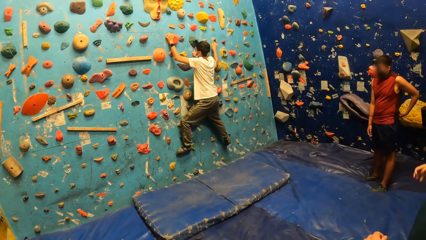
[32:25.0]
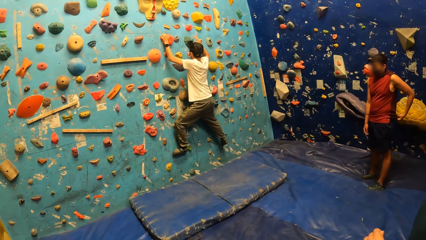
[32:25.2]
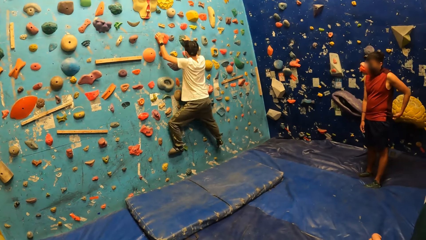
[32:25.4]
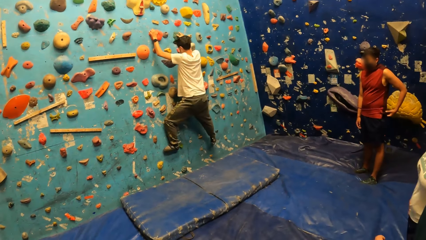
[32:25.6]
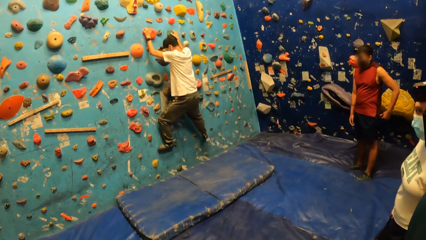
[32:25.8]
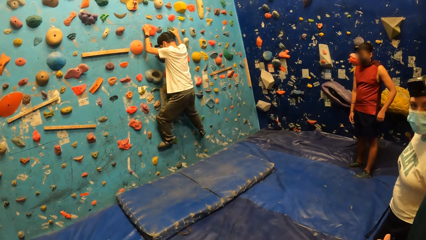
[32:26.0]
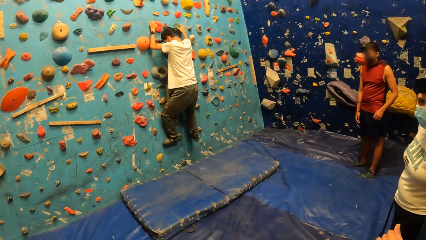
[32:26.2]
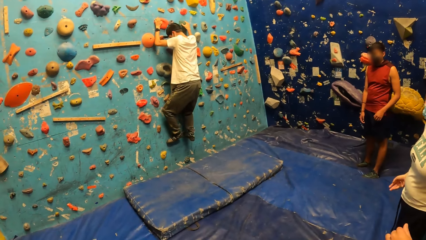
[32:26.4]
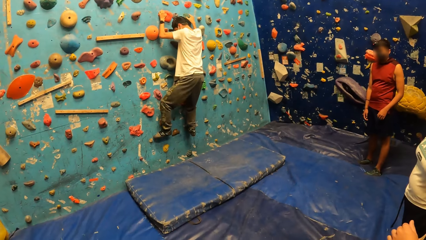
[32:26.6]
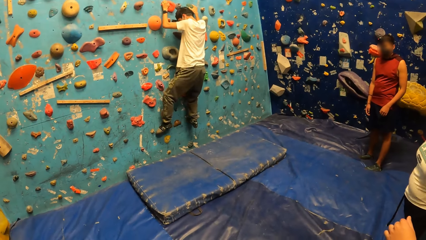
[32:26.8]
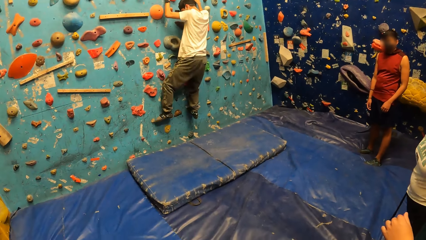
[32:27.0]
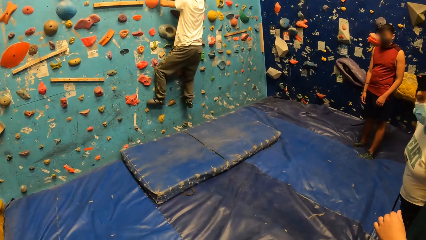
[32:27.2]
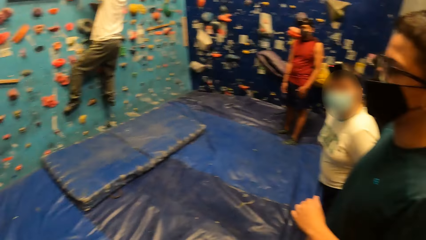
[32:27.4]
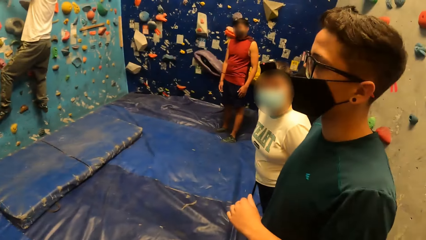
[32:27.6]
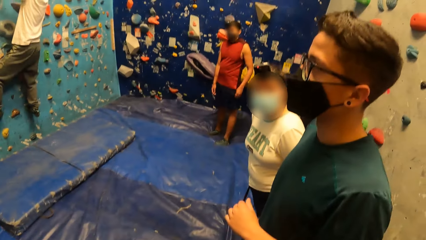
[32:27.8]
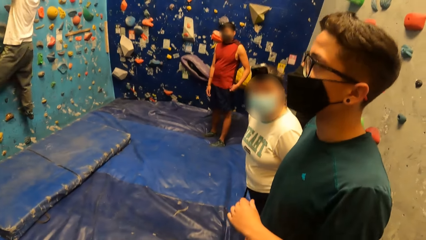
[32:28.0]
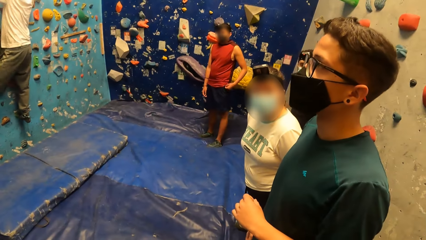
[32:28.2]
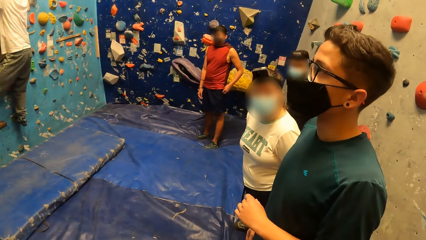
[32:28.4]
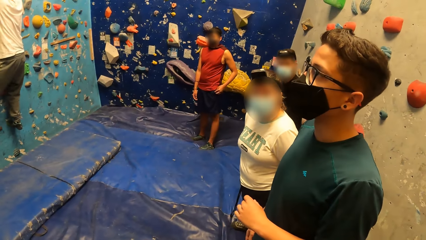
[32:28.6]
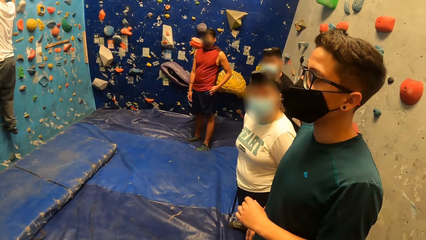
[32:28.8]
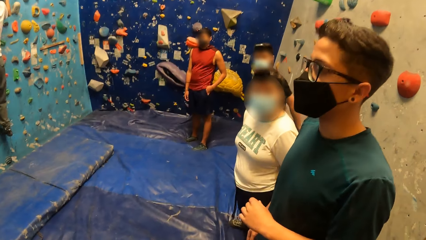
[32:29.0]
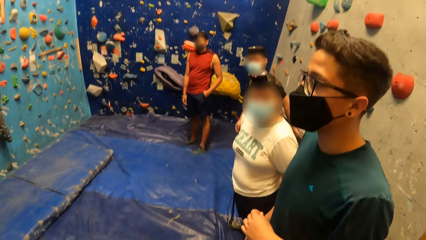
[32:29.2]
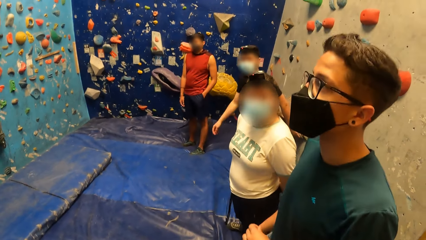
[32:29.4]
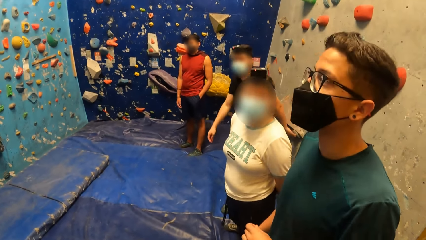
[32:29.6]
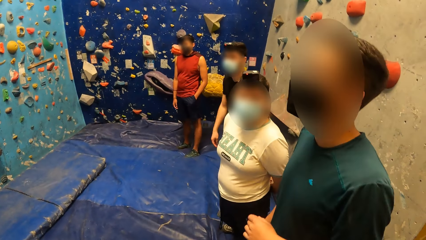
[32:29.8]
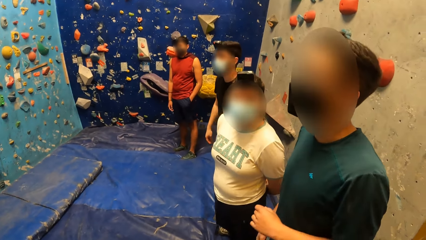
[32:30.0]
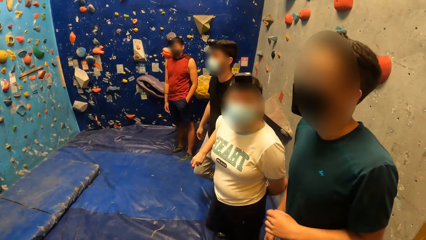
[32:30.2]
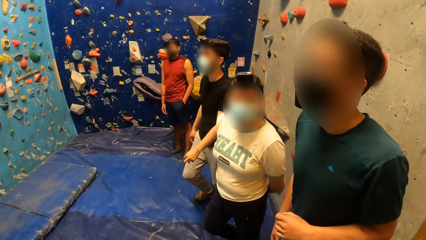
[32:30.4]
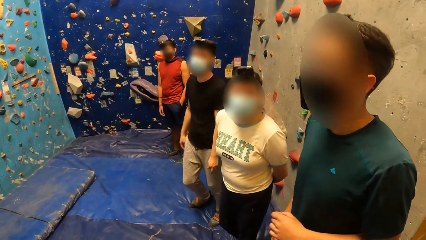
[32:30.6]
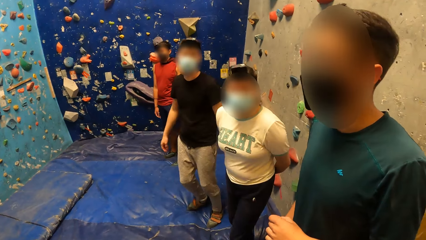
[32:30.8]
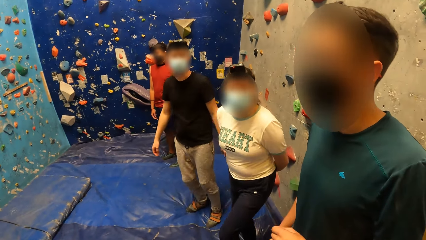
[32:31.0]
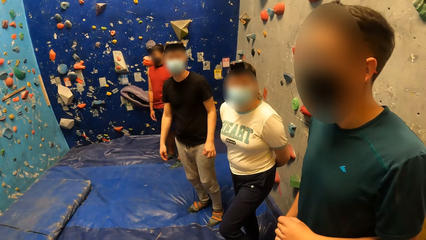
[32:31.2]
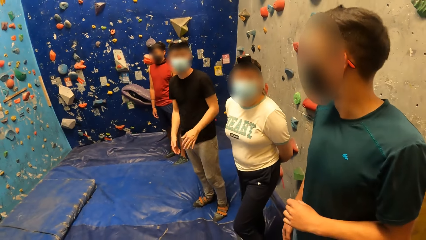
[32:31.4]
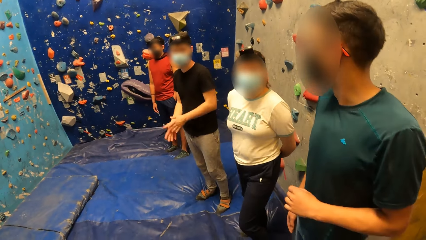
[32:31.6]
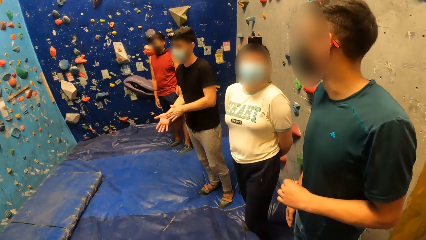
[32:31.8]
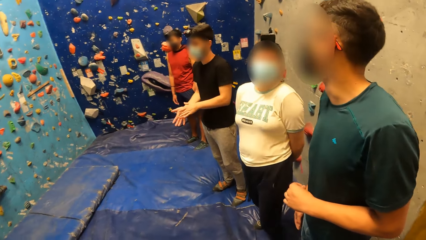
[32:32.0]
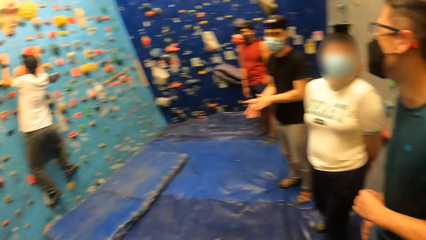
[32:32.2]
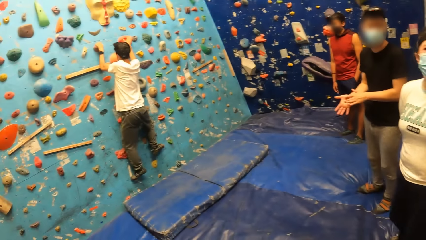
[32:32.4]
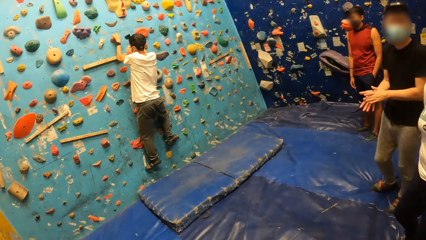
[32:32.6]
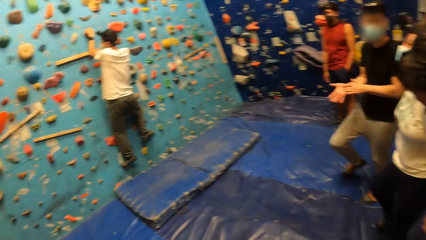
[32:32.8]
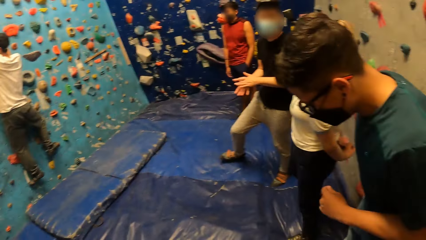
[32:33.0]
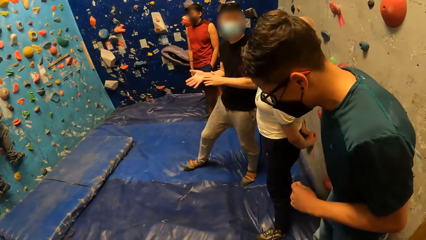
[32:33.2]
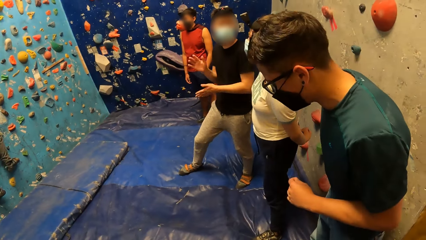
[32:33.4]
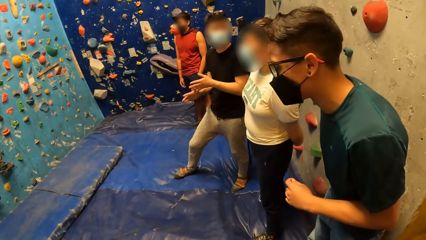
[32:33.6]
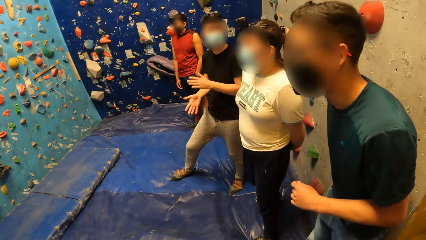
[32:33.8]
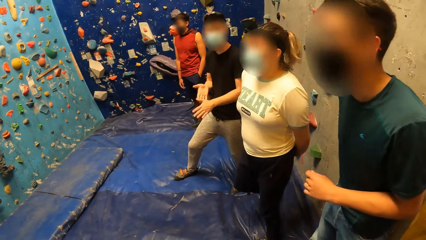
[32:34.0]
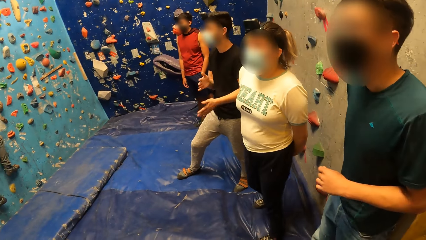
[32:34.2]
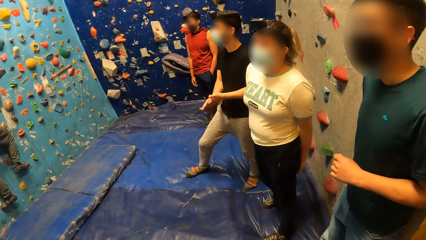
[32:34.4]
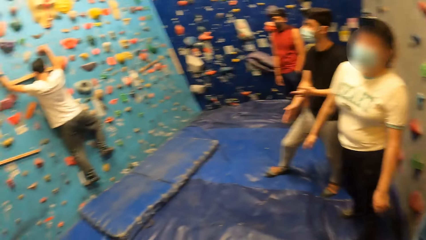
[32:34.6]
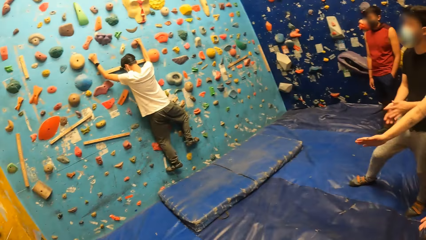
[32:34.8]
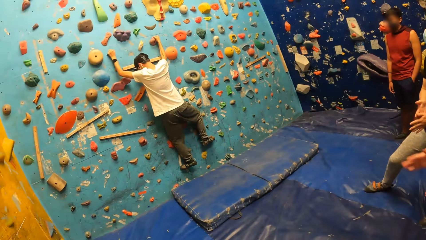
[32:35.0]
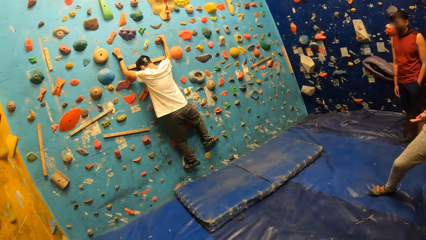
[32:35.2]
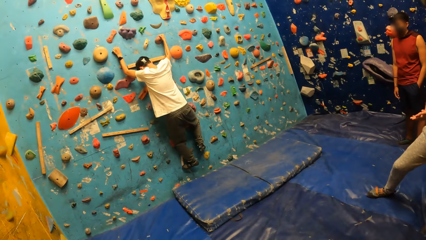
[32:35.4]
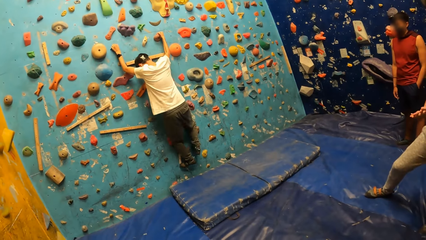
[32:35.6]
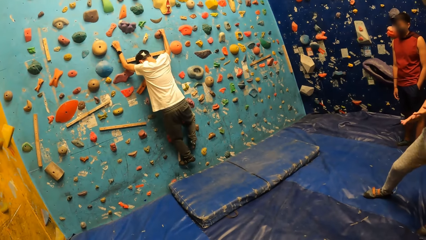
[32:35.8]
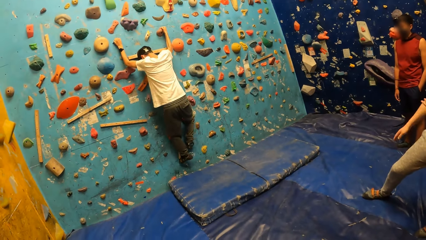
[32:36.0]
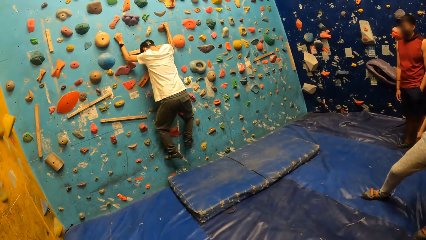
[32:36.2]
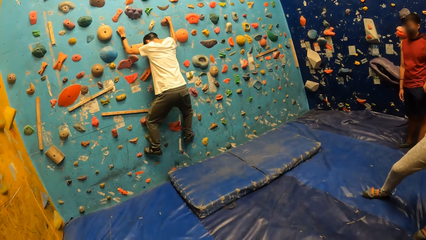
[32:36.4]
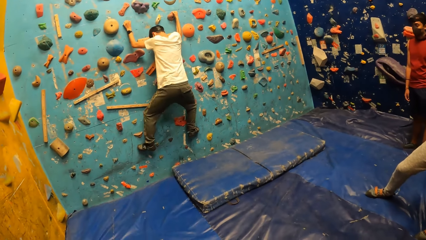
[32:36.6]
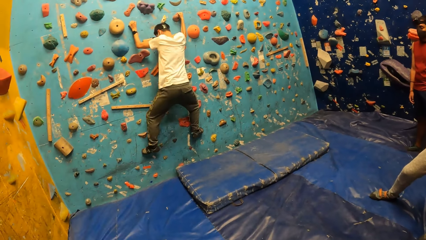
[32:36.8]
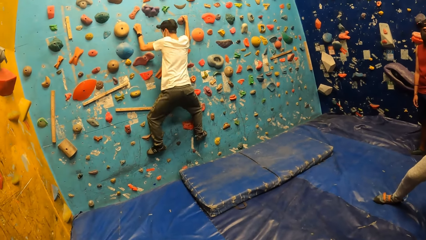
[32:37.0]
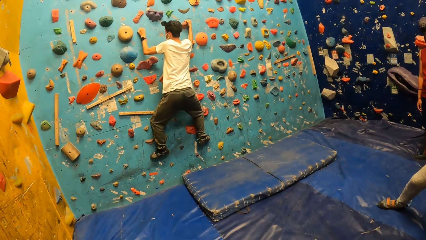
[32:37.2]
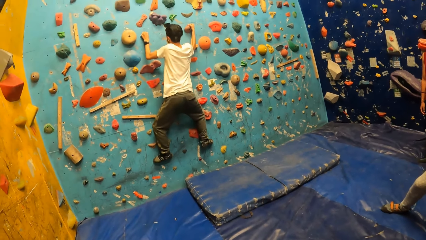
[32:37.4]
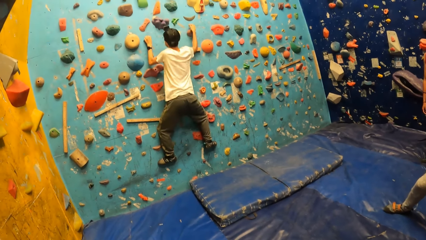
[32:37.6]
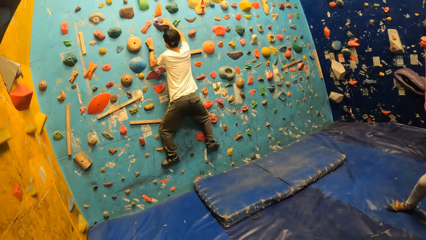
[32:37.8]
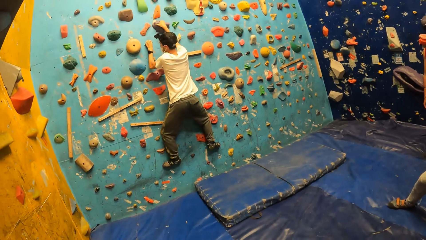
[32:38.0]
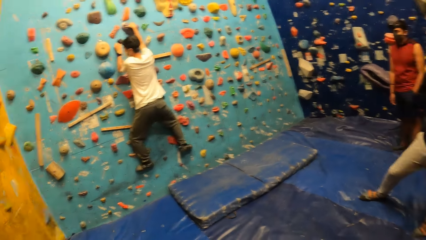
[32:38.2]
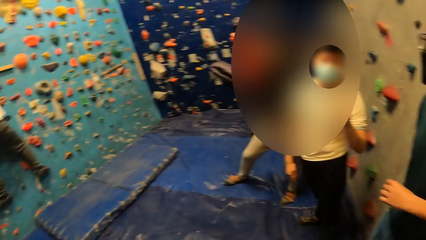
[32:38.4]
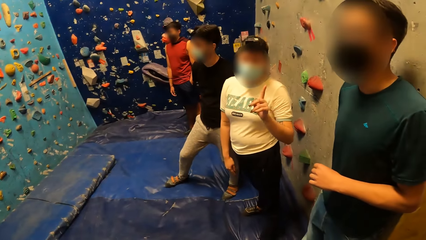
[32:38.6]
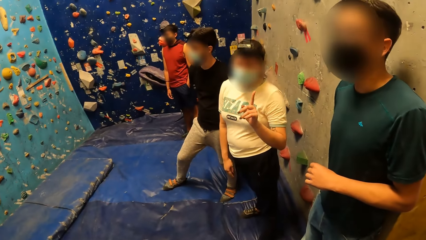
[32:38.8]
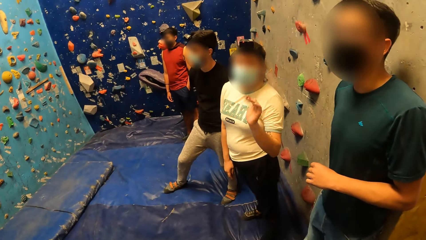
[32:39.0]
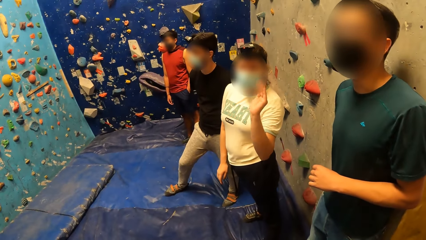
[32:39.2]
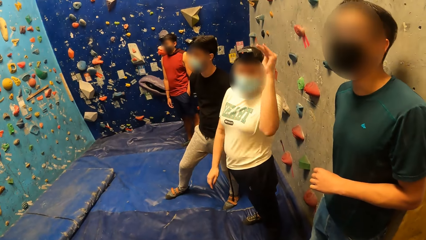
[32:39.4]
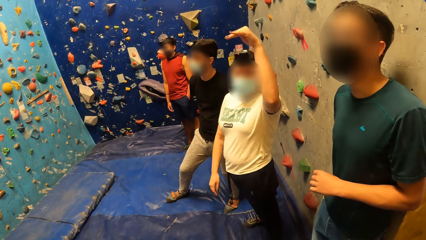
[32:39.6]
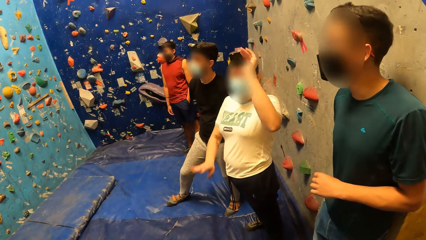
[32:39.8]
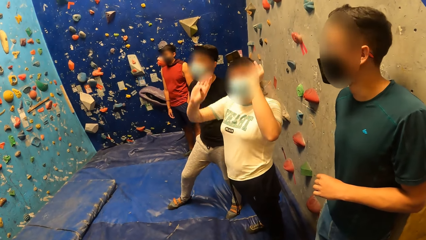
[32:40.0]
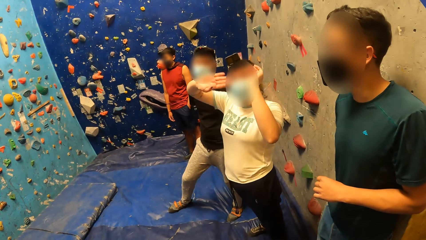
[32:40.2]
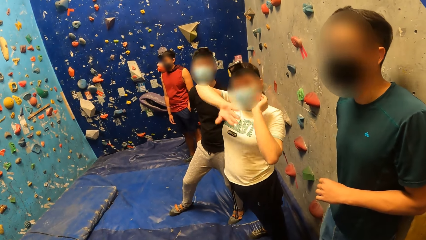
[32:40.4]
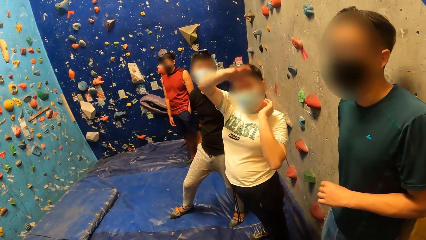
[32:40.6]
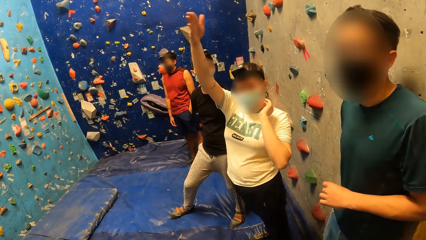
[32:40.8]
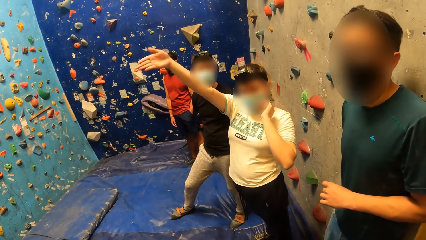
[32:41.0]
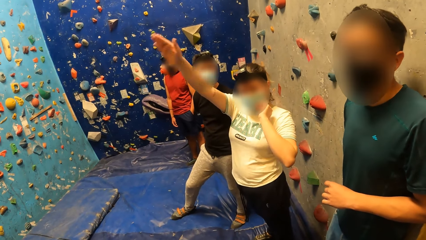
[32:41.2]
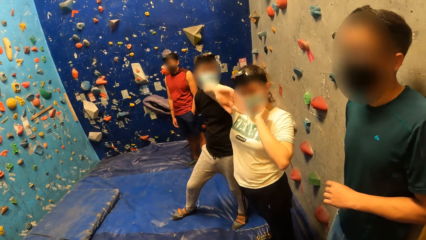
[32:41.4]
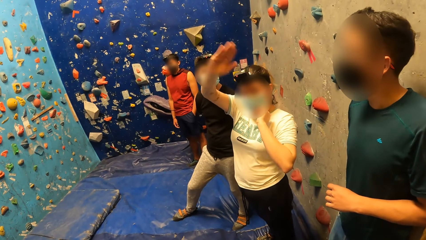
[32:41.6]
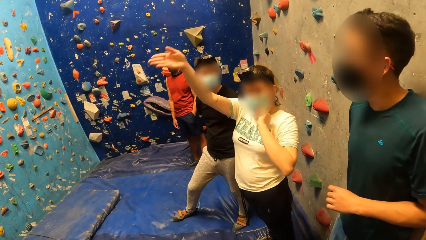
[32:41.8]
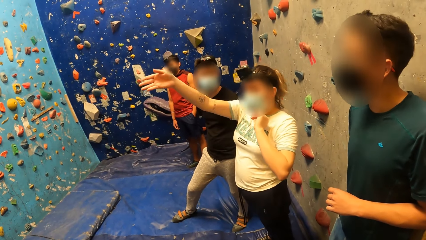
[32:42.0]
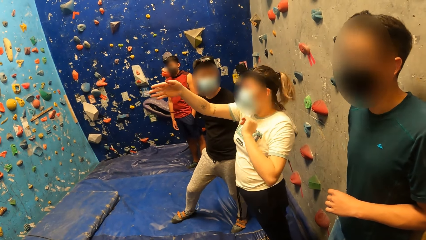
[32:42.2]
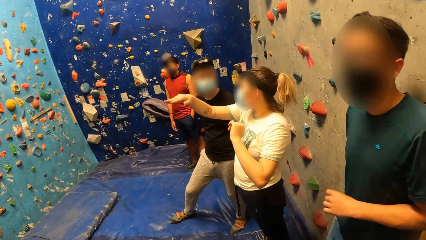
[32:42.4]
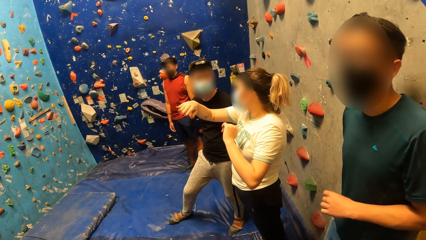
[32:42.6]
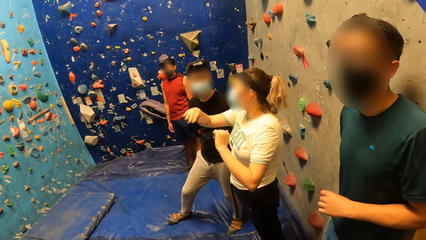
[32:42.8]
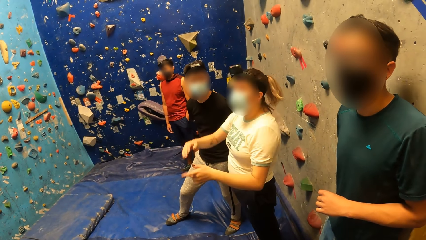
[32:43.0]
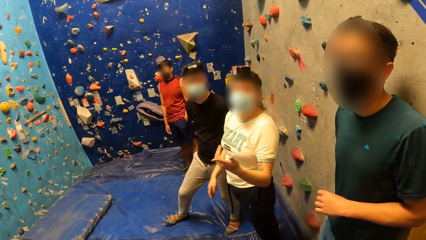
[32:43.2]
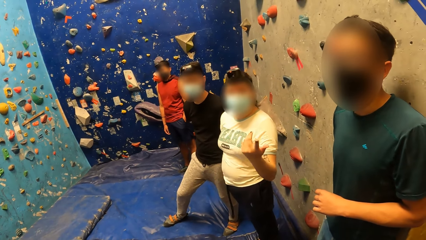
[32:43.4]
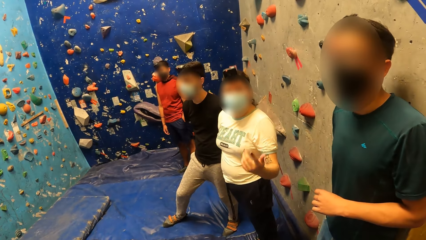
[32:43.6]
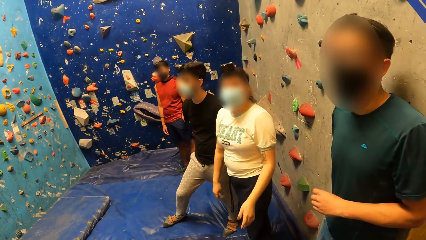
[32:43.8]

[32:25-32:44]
A woman interacts with the camera wearer. A man interacts with the camera wearer. Another man interacts with the woman. The camera wearer converses with the woman. The first man interacts with the woman.
